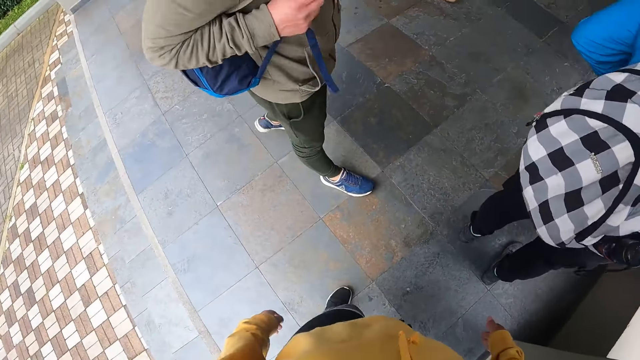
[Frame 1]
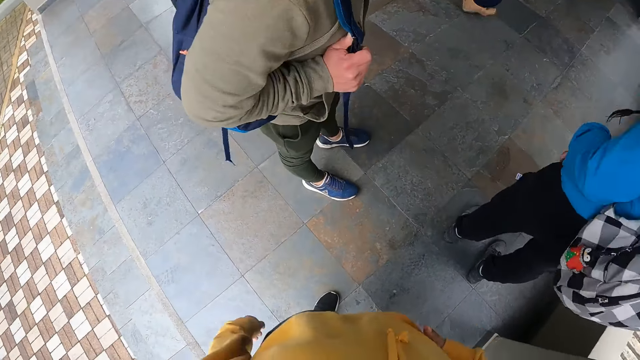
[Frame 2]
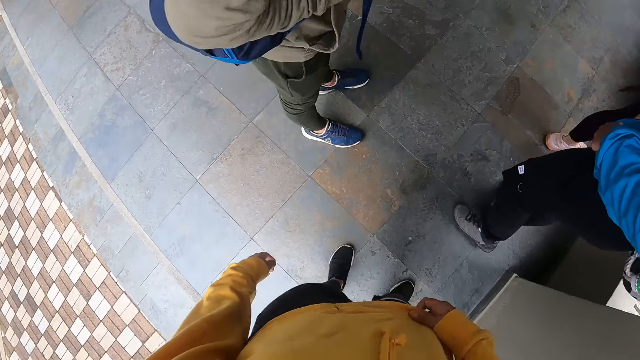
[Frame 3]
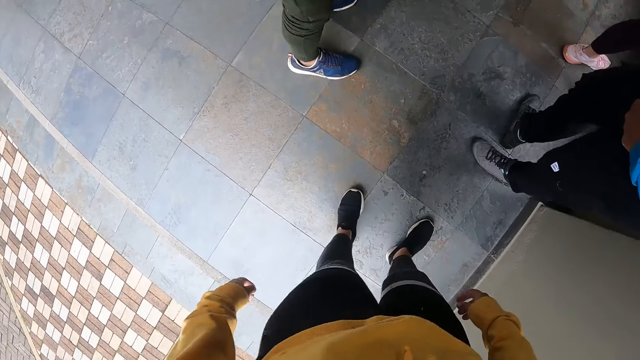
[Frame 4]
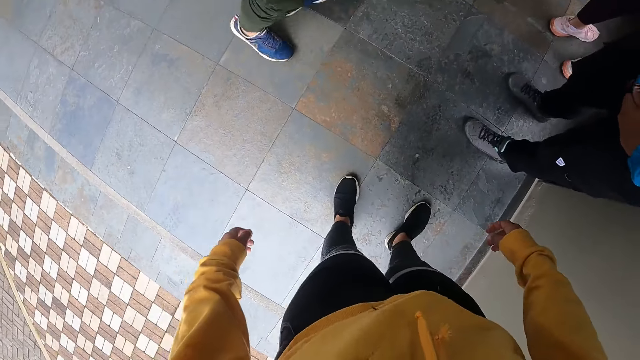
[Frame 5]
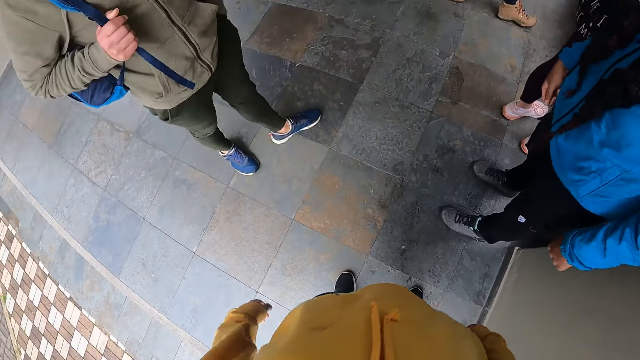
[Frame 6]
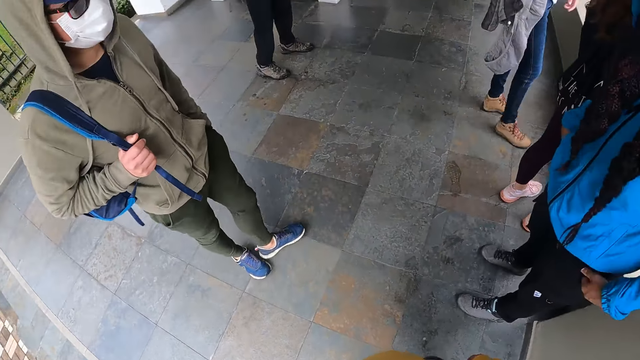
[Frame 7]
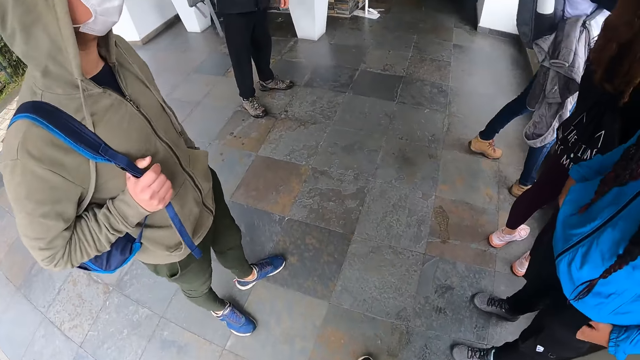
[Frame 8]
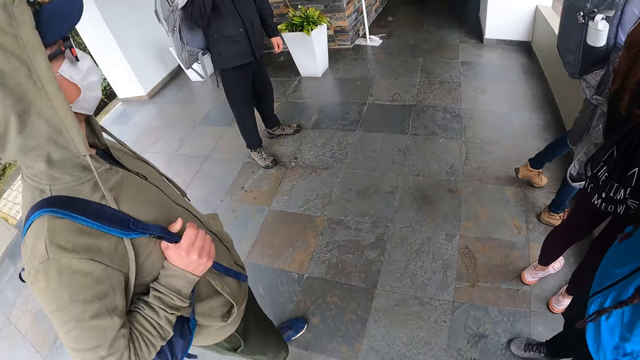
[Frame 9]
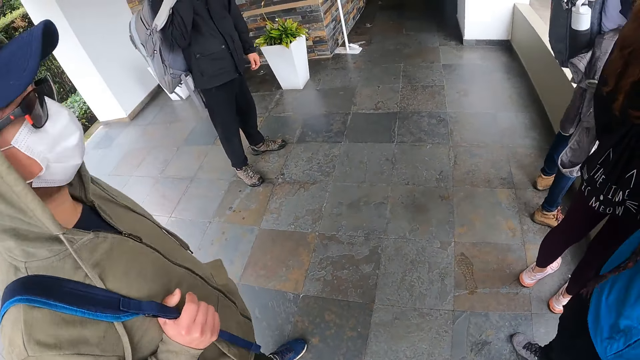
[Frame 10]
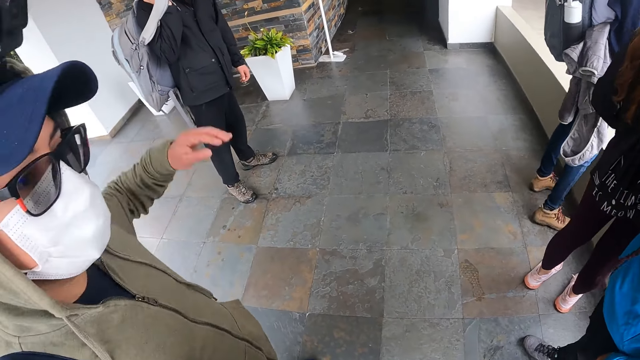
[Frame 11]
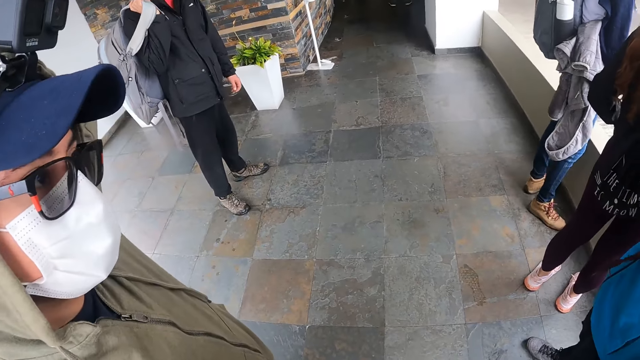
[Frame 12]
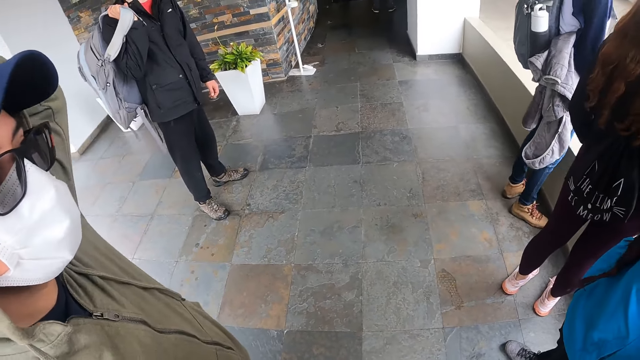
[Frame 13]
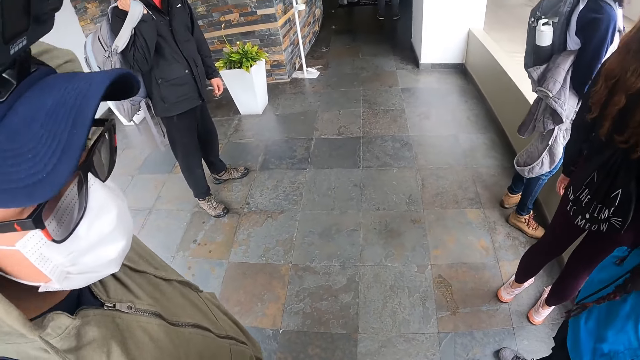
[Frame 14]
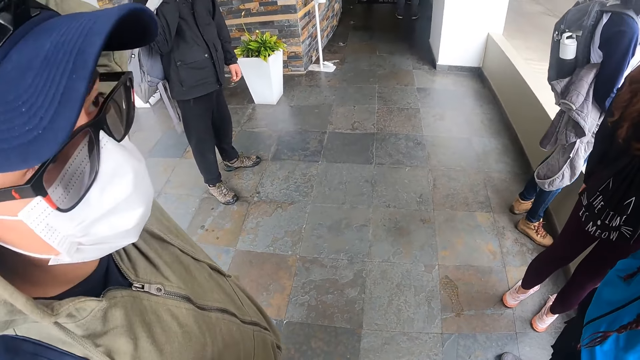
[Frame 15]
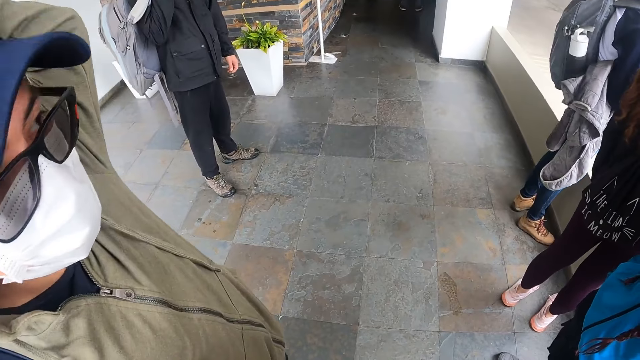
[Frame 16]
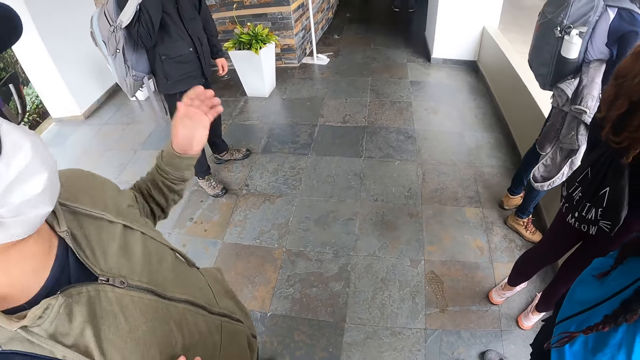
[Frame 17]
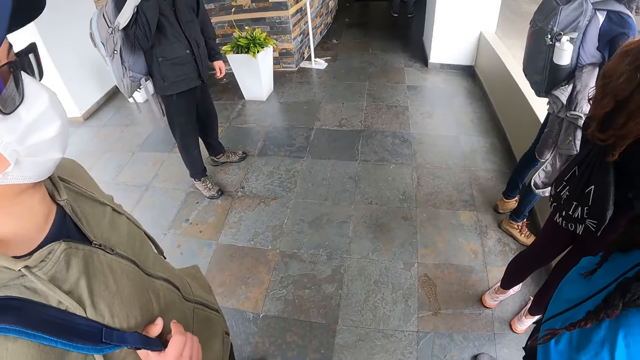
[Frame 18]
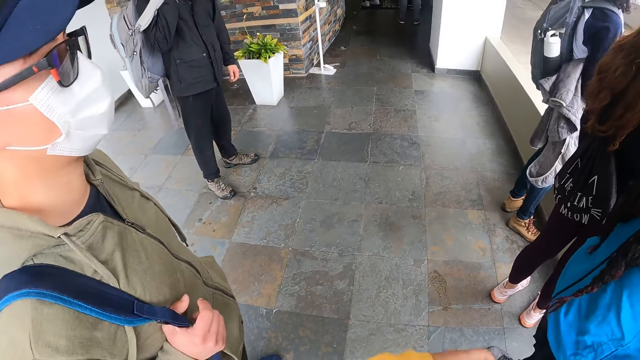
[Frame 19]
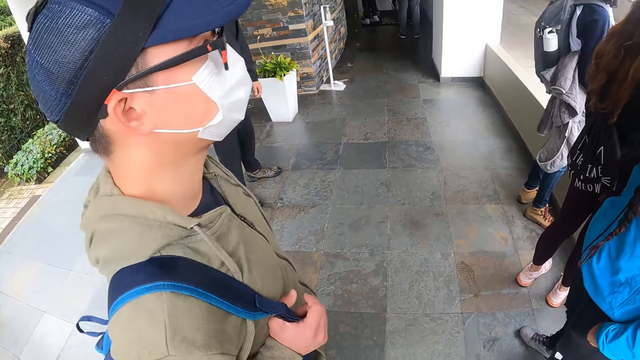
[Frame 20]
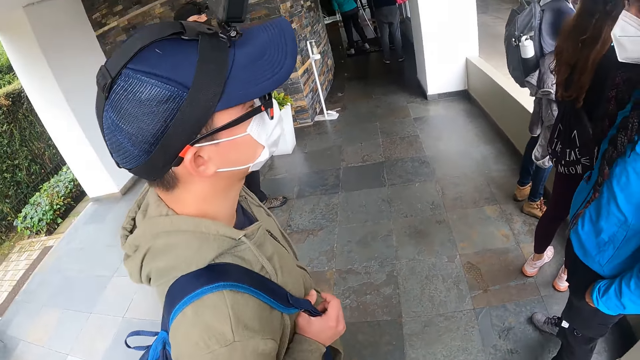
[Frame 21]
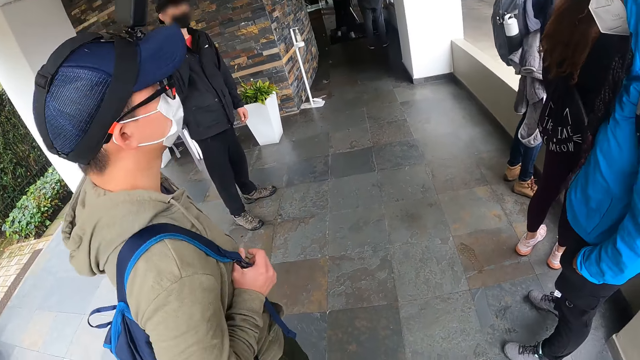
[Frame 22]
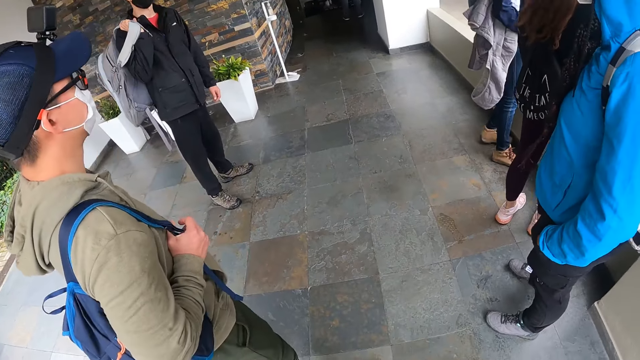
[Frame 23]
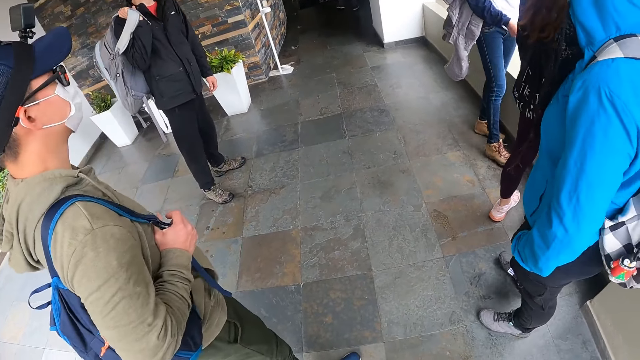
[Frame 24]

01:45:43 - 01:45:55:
The camera wearer interacts with a man.

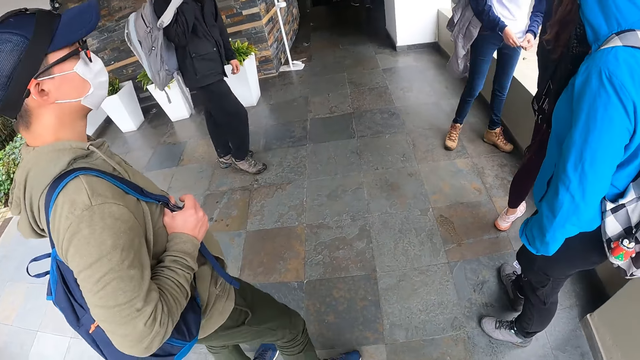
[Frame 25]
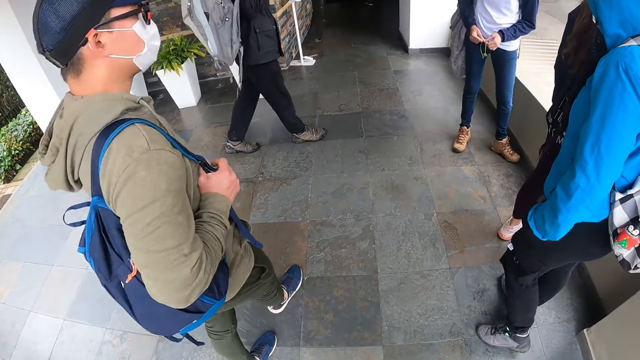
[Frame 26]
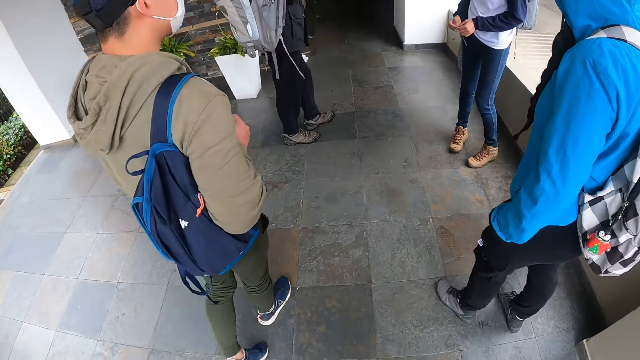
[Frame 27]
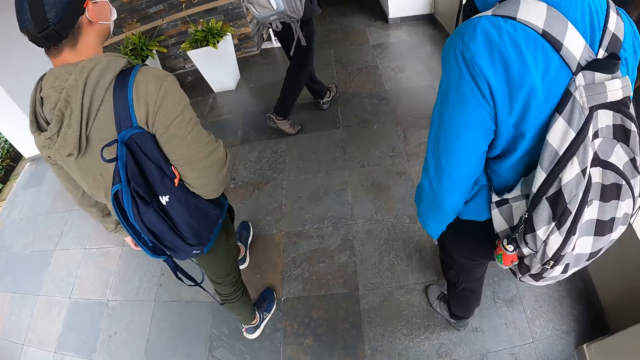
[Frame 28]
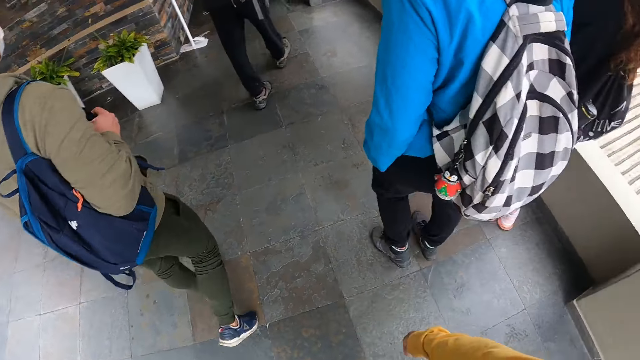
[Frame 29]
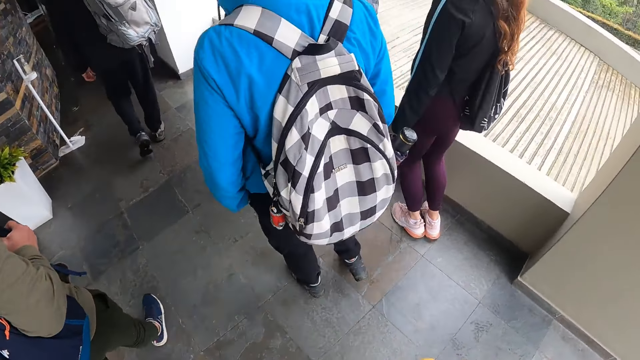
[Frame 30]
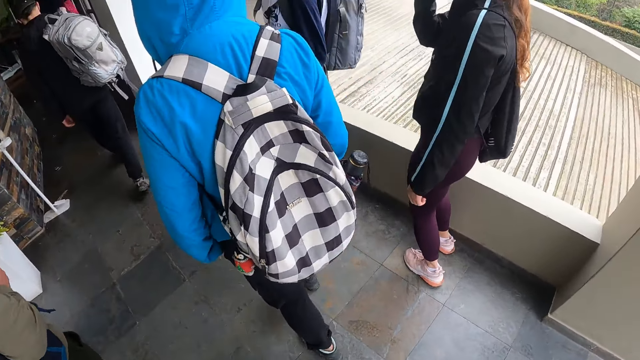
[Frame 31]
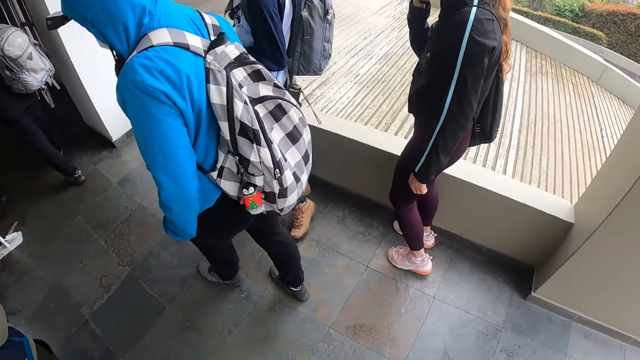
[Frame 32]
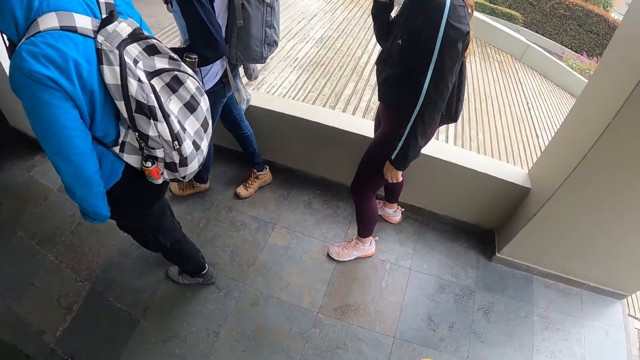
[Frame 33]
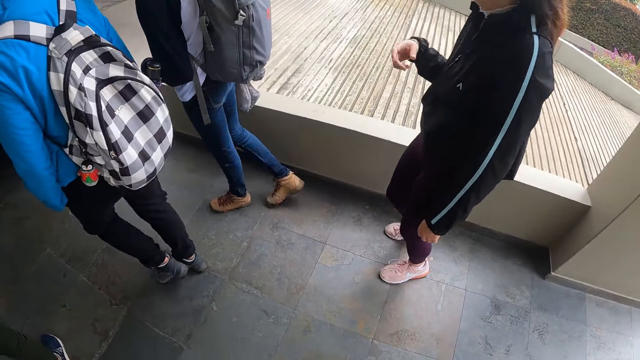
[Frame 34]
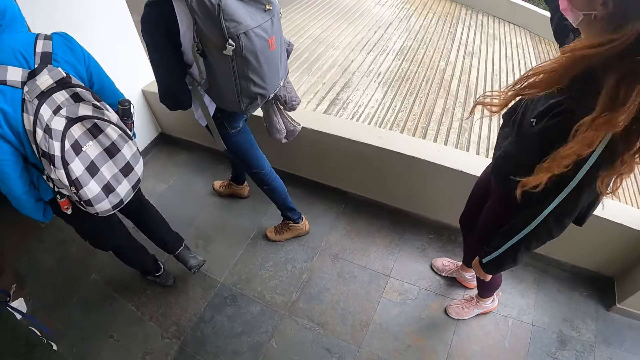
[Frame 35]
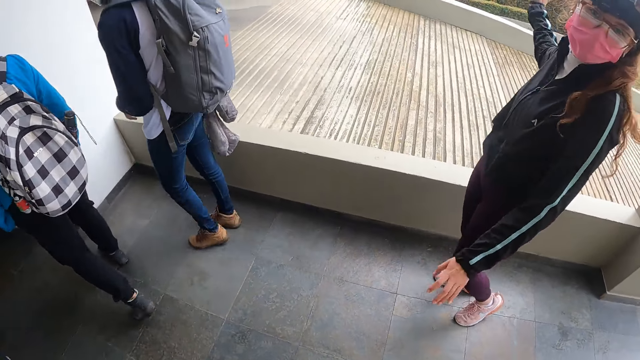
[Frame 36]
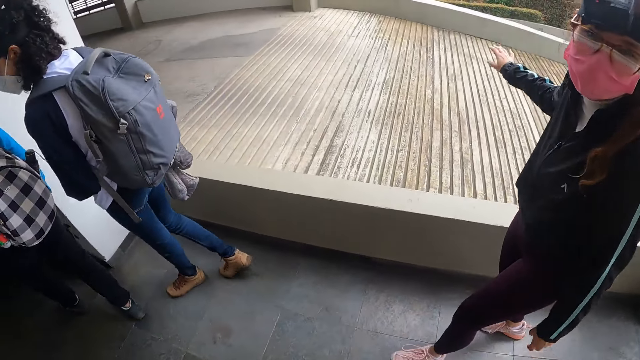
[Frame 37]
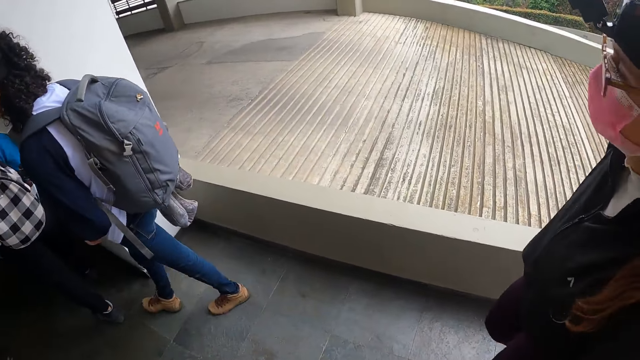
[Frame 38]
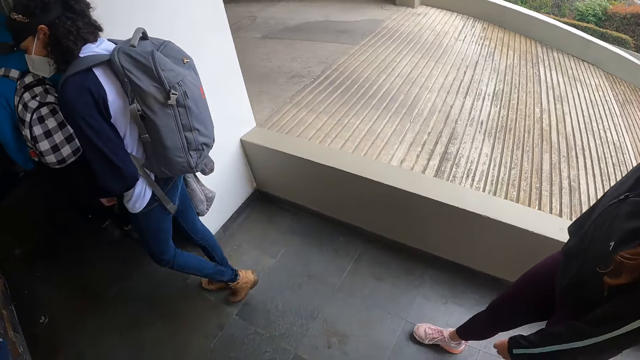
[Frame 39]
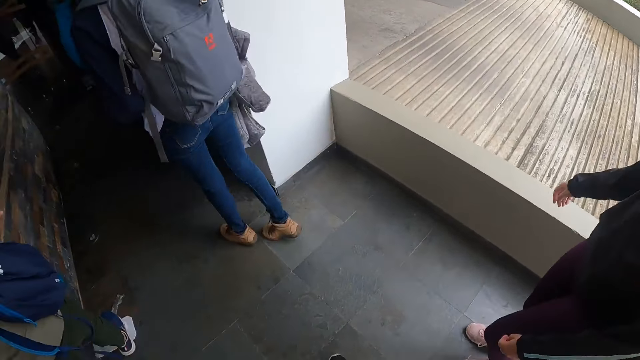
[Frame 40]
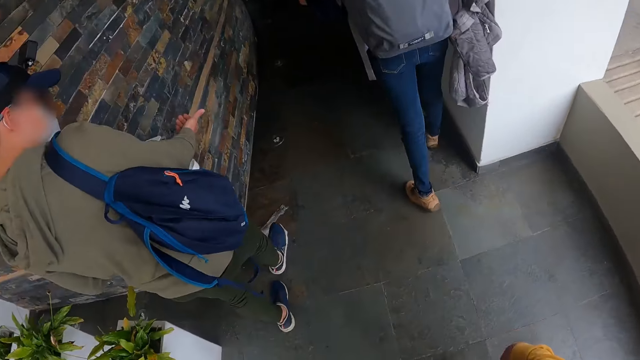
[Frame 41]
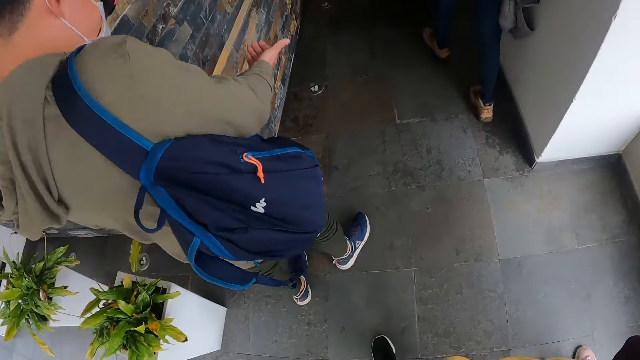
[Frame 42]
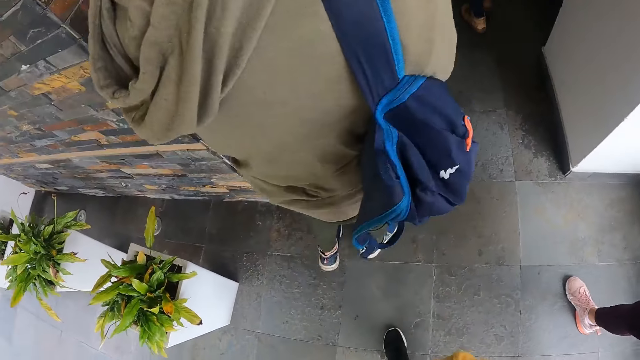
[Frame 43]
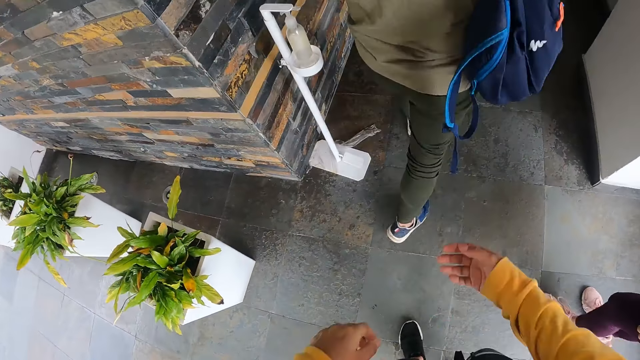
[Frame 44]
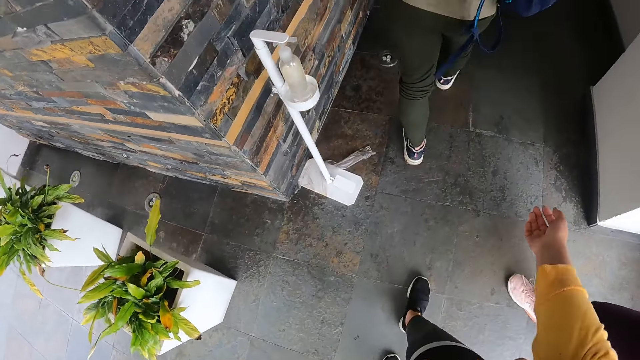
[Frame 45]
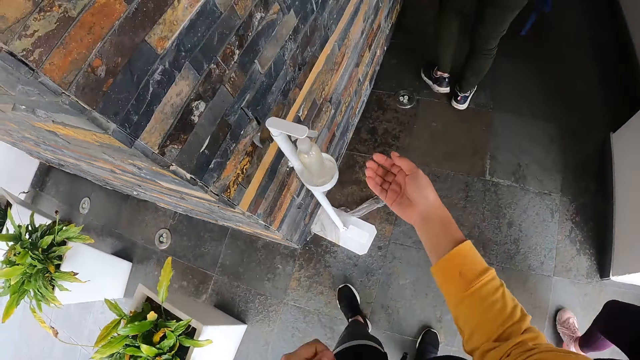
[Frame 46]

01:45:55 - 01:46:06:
The camera wearer moves further into the building with the group of people. A woman interacts with the camera wearer. The man takes some hand sanitiser from a bottle with his right hand.
